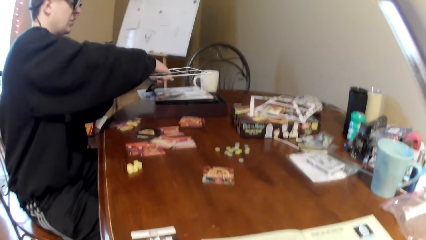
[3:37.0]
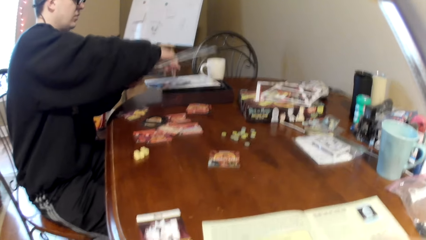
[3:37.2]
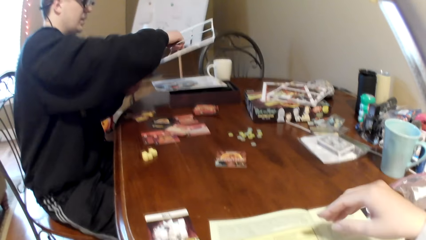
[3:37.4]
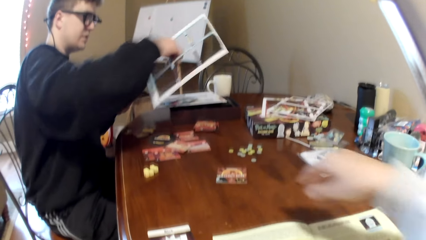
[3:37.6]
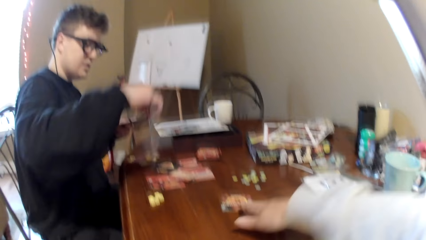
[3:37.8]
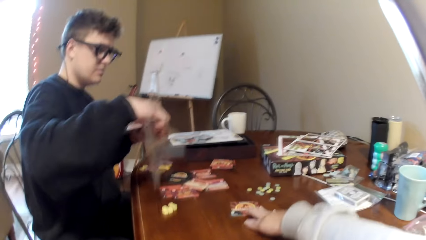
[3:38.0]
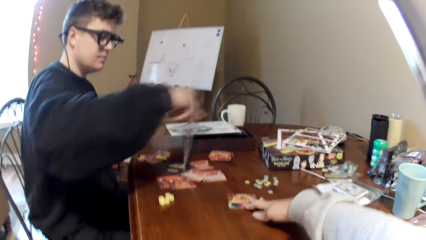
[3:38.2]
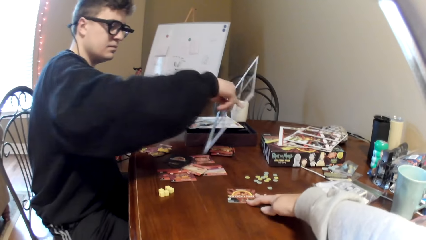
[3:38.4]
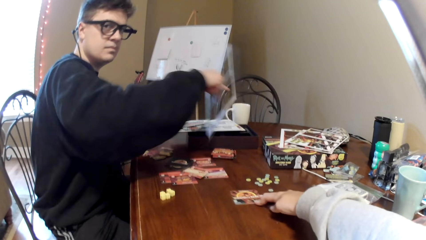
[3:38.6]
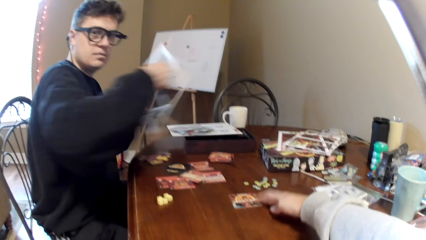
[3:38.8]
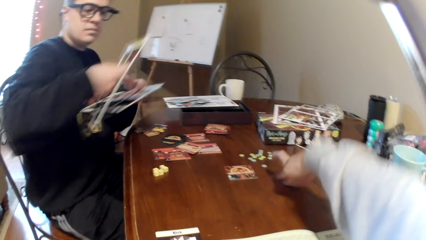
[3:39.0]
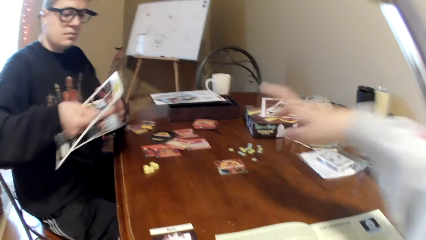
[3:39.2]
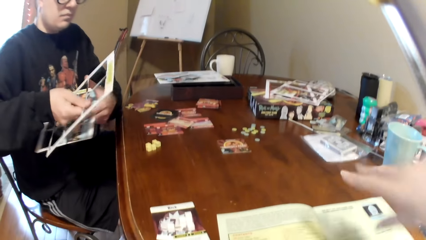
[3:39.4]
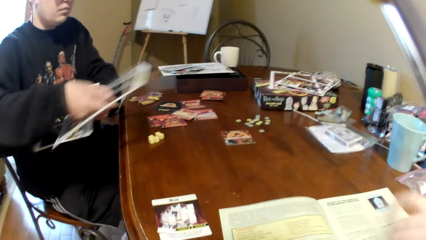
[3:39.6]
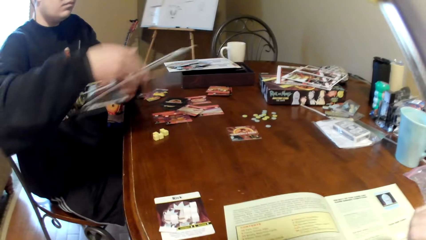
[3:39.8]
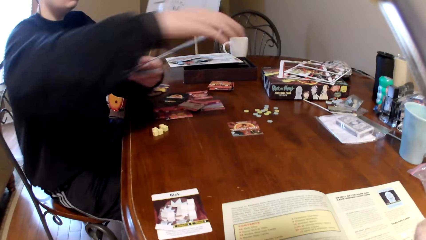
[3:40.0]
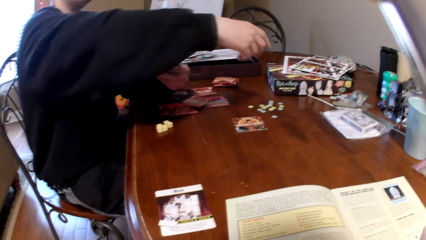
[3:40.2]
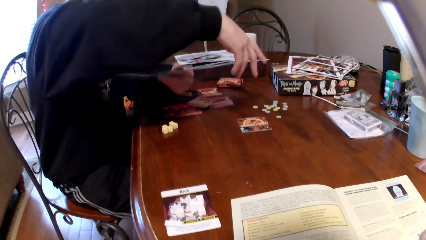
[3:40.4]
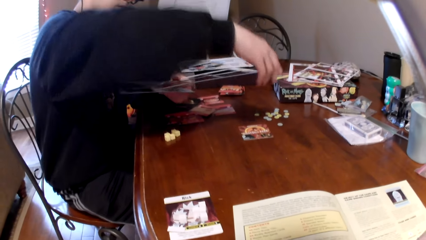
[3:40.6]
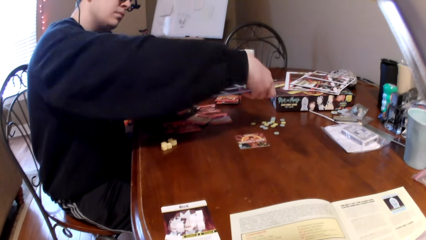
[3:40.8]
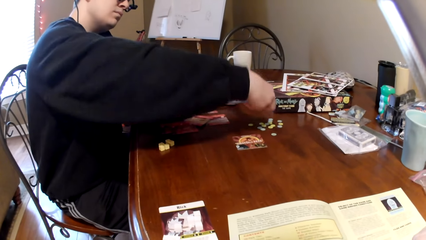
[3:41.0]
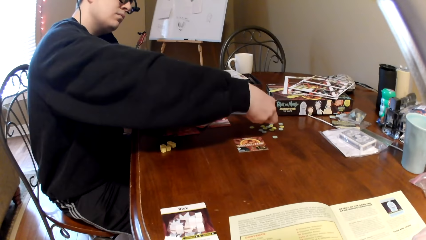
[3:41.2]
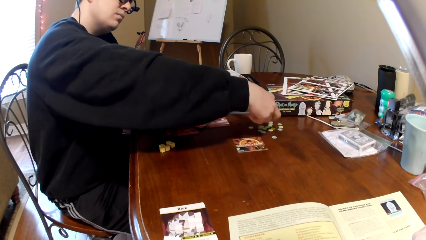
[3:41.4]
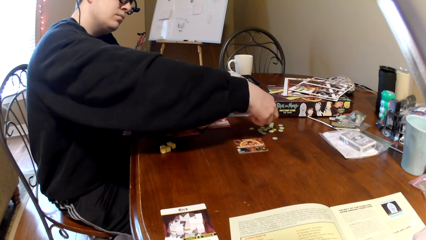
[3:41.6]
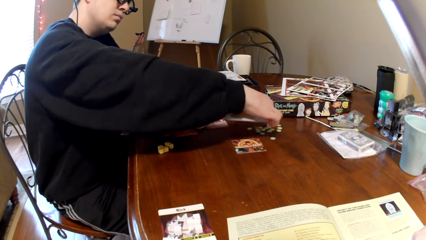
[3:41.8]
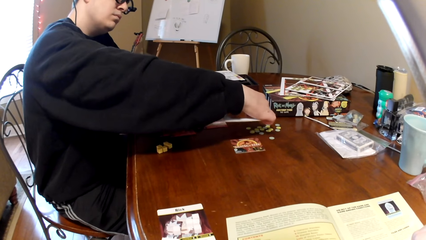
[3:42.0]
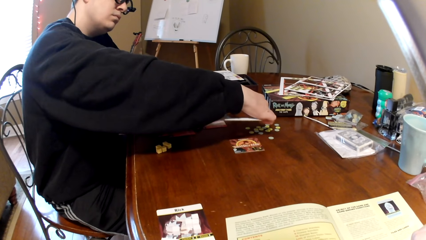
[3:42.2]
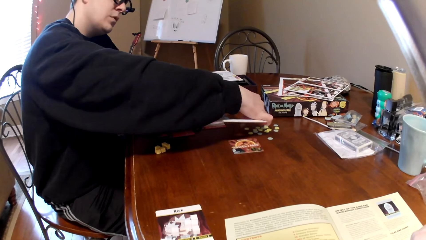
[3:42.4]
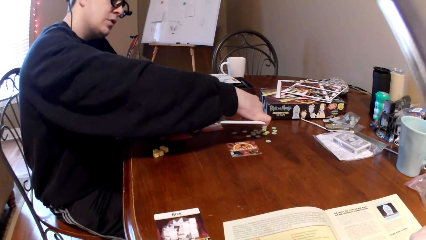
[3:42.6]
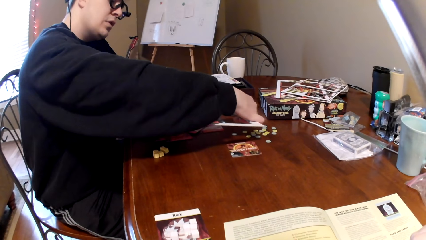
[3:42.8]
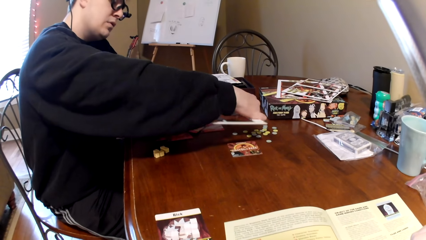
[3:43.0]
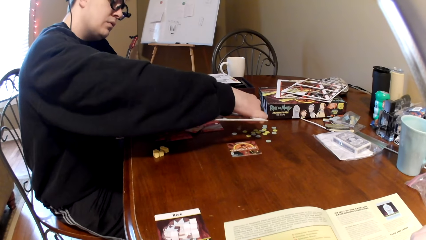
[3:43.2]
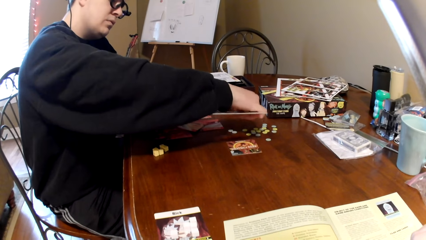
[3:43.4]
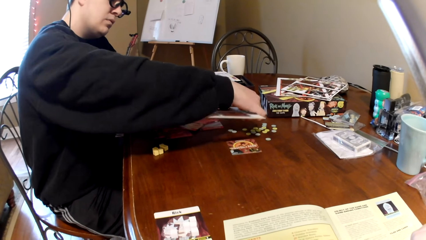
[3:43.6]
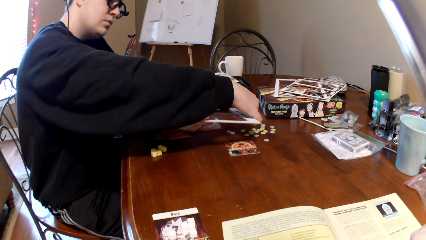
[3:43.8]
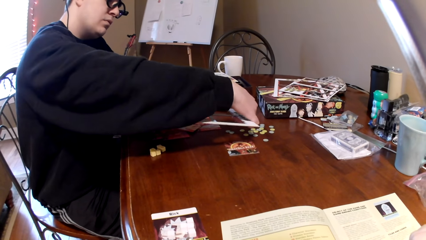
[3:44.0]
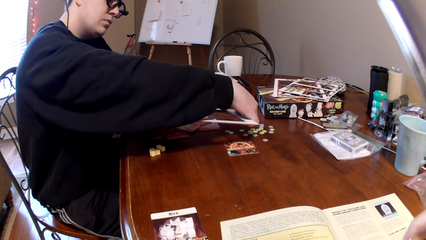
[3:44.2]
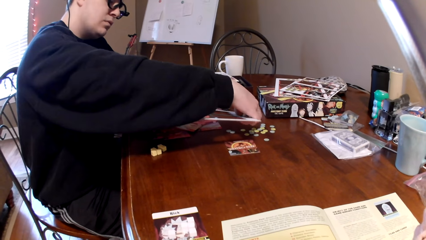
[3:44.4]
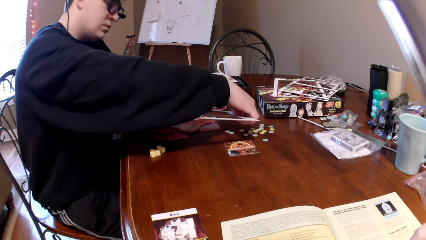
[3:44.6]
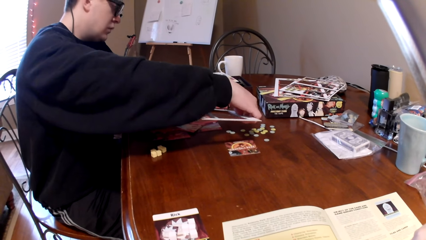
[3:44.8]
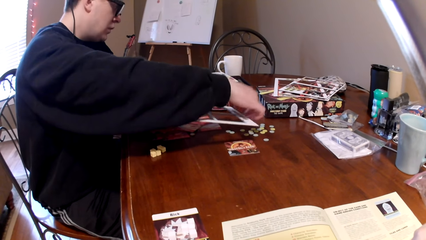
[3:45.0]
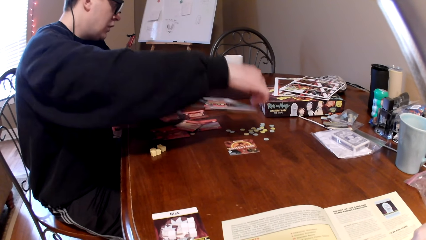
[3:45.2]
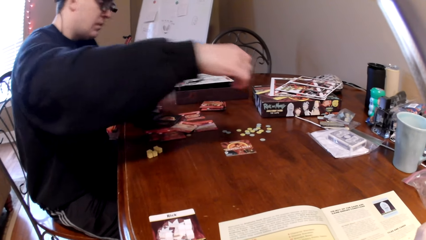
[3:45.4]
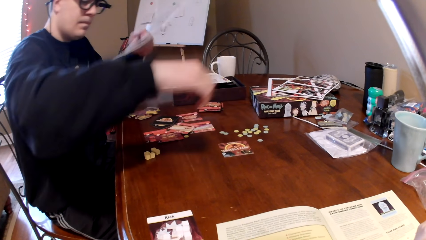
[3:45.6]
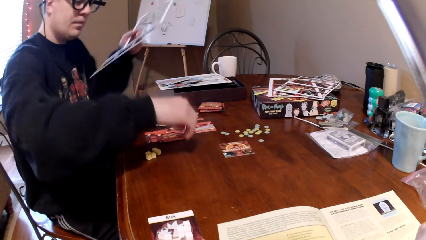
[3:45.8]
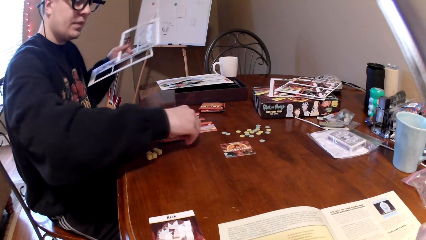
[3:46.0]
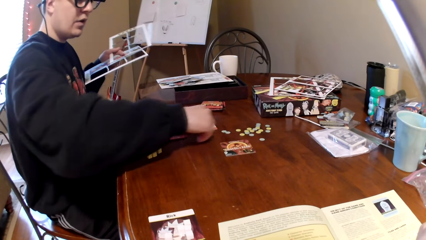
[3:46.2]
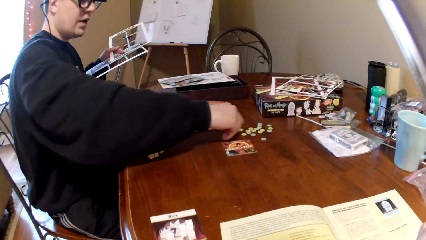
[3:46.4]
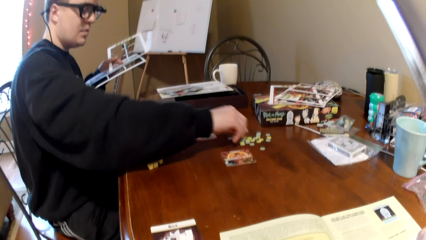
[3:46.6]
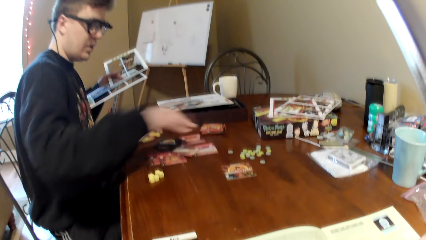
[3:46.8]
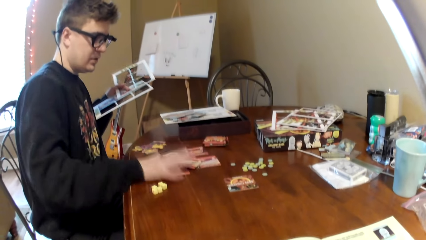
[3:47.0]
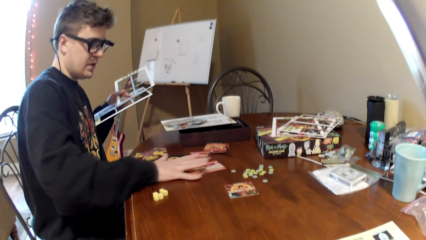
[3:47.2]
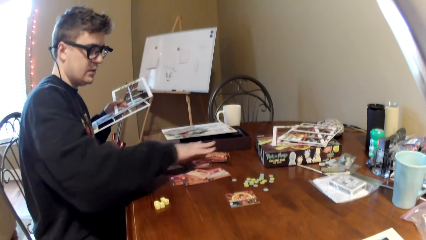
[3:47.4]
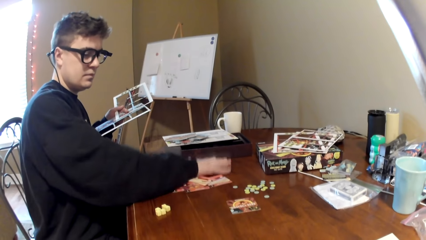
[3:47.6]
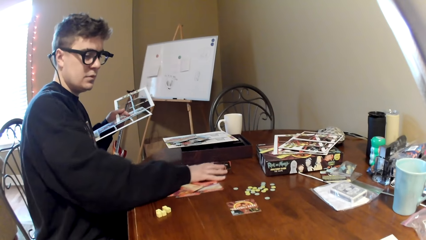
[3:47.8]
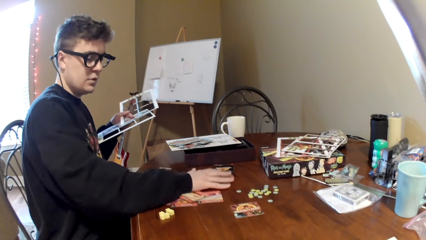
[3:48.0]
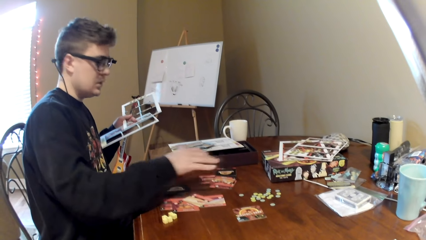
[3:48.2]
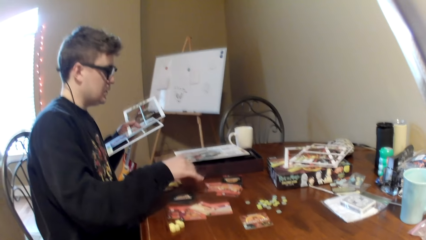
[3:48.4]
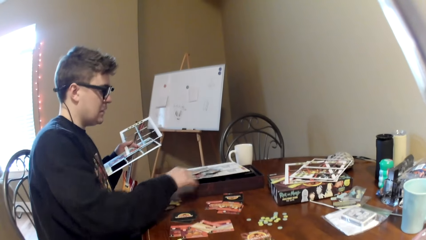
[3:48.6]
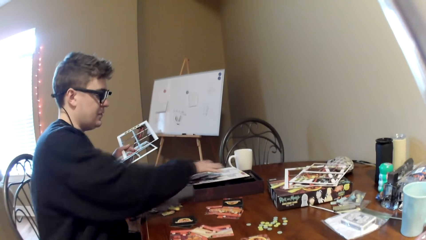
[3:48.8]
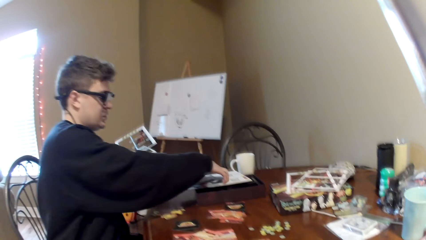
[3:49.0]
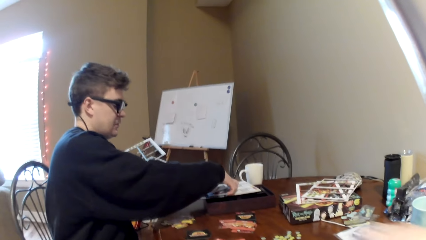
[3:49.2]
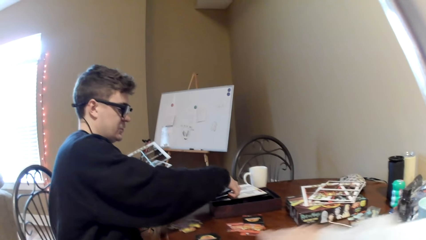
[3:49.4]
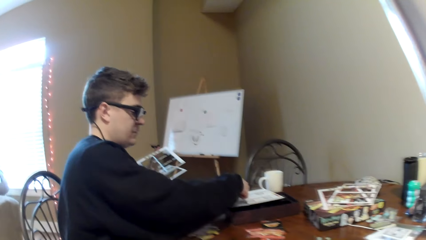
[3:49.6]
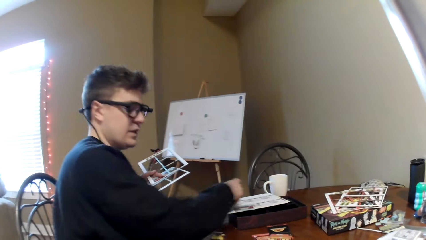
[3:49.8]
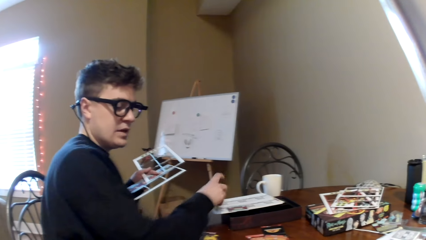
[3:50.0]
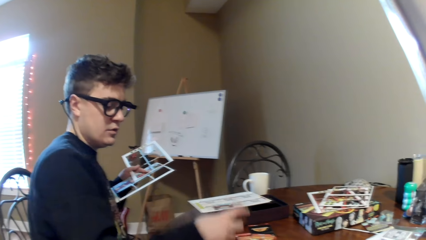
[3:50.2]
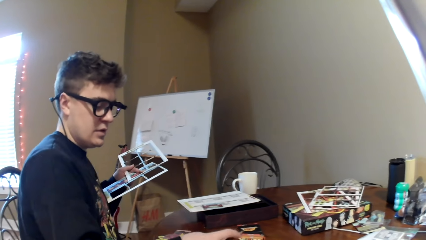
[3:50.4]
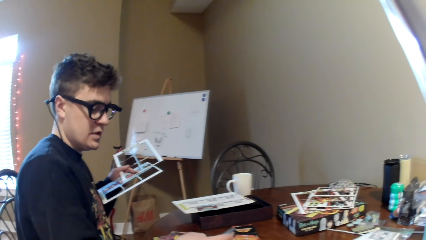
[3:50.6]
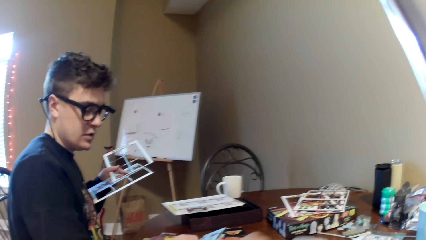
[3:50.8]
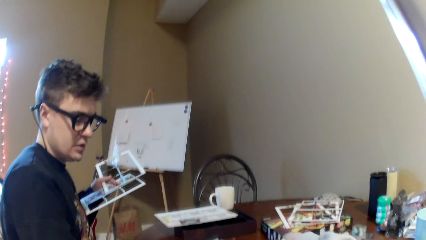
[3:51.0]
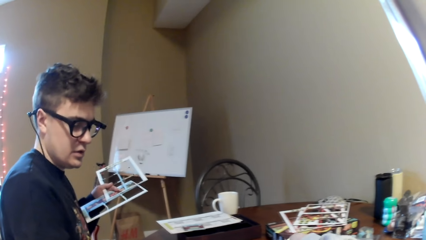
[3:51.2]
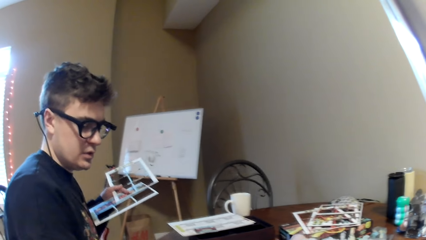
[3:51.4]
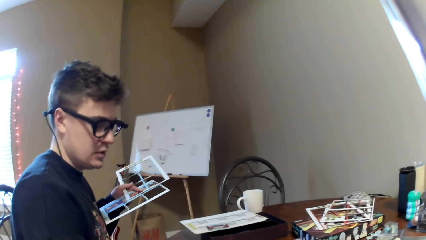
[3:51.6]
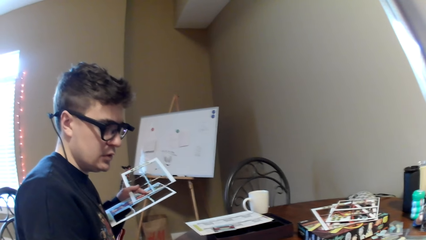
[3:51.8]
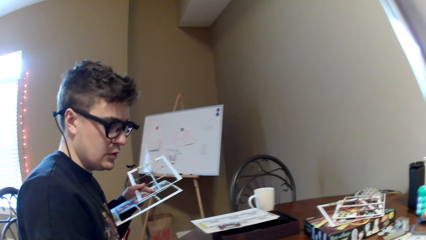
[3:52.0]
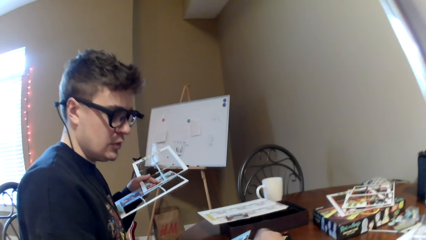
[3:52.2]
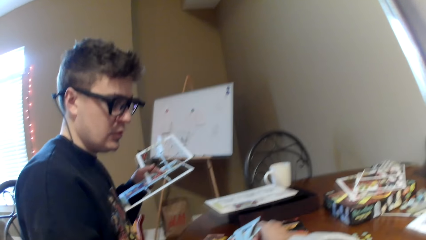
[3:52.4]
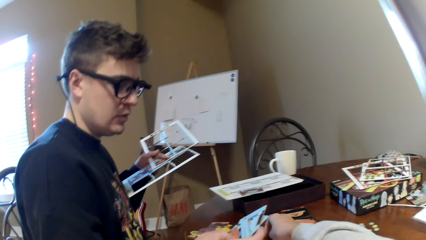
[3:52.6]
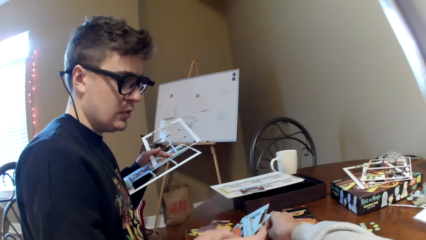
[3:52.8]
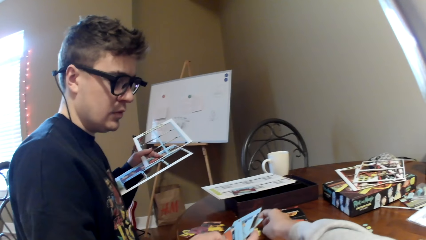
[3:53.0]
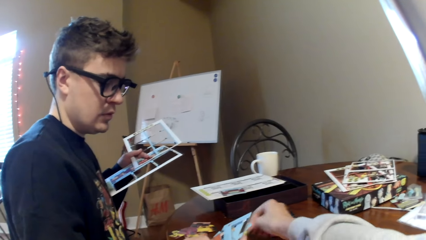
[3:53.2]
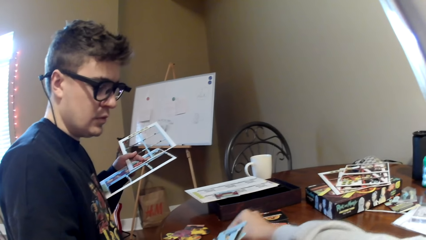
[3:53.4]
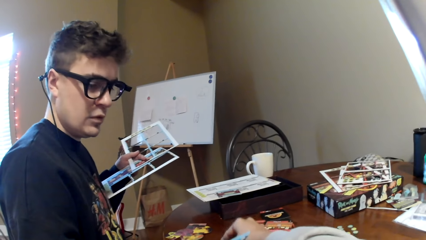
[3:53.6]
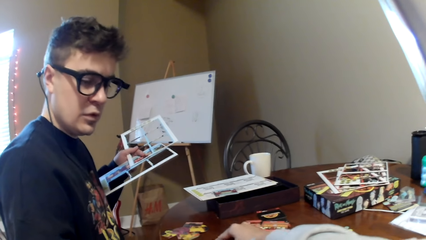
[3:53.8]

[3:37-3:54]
The camera wearer lifts the right hand and touches the playing card. A man lifts the board, removes the poker chips from the board, lifts both hands, moves the pieces on the table, moves the playing cards on the table, lifts the right hand, lifts the playing card, and converses with the camera wearer. The man puts down the cards.
